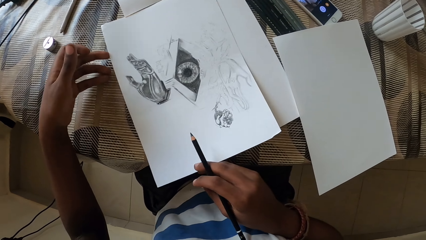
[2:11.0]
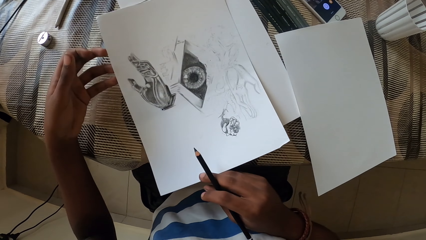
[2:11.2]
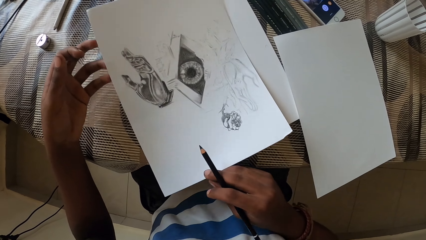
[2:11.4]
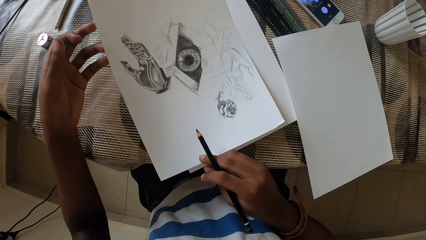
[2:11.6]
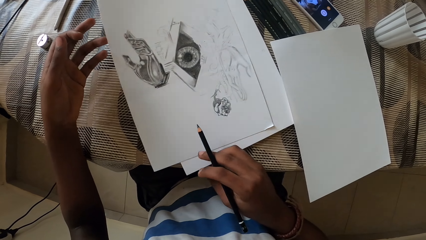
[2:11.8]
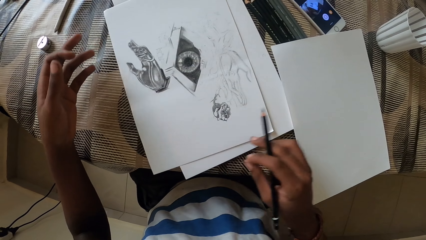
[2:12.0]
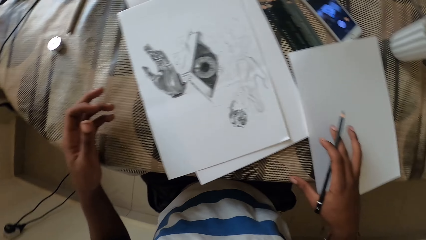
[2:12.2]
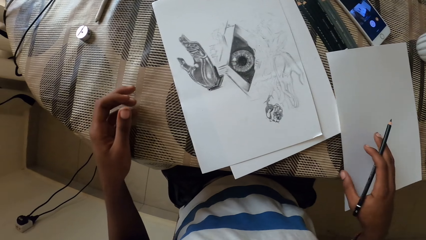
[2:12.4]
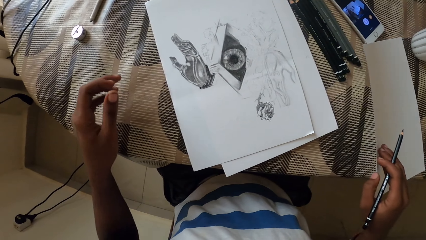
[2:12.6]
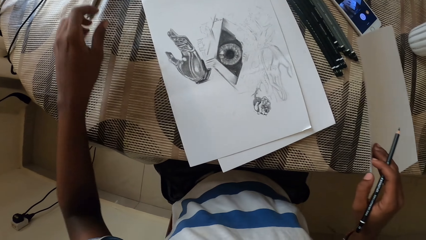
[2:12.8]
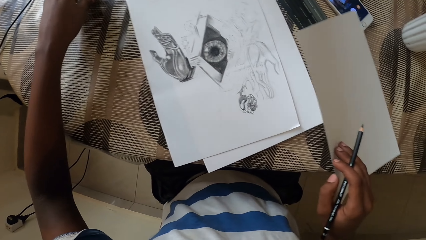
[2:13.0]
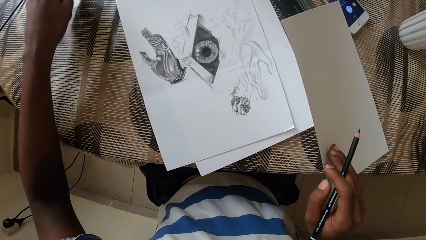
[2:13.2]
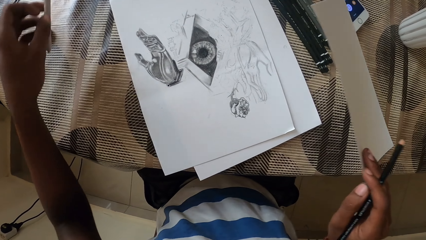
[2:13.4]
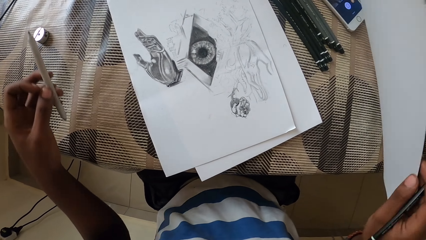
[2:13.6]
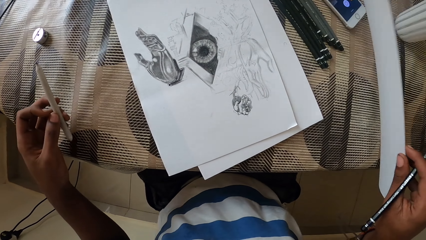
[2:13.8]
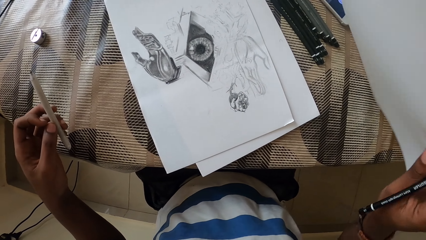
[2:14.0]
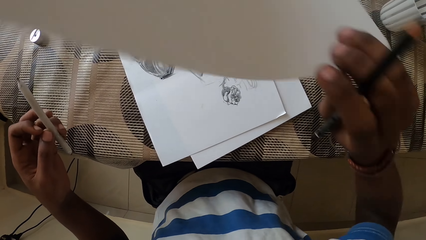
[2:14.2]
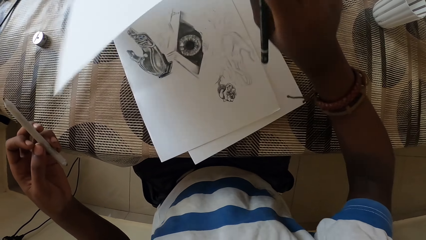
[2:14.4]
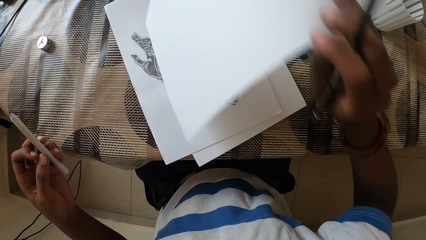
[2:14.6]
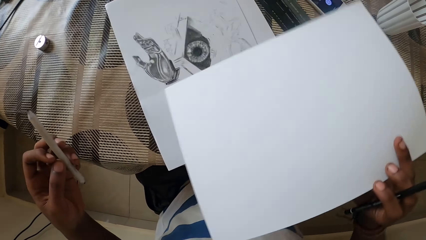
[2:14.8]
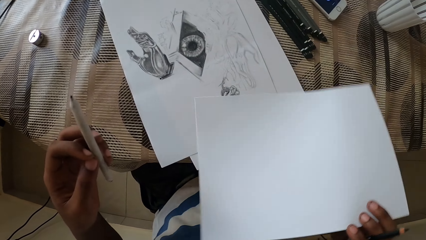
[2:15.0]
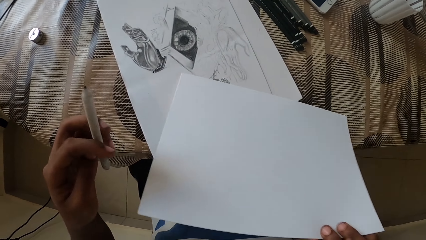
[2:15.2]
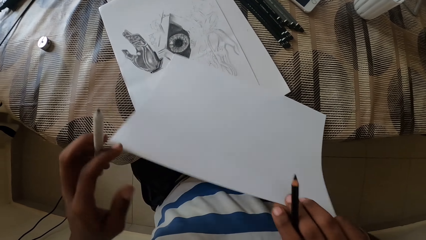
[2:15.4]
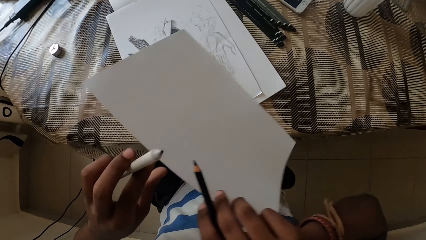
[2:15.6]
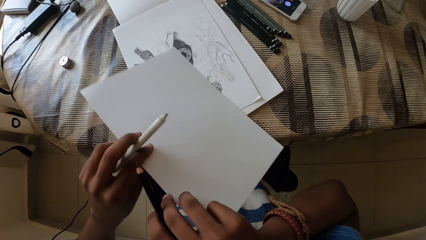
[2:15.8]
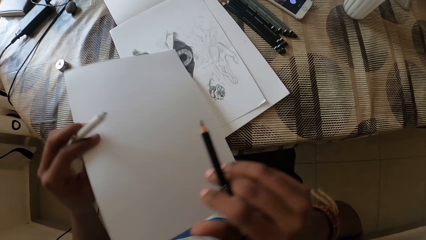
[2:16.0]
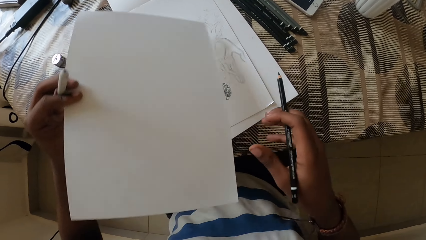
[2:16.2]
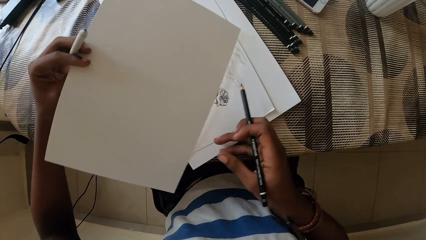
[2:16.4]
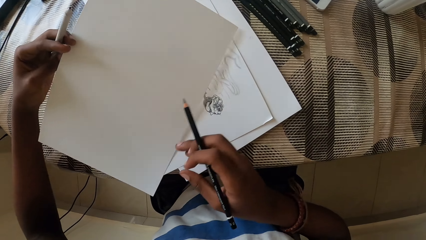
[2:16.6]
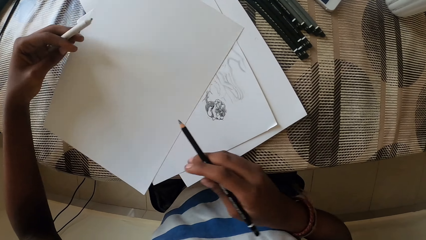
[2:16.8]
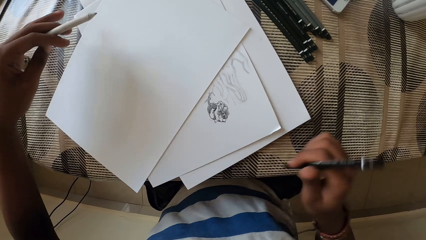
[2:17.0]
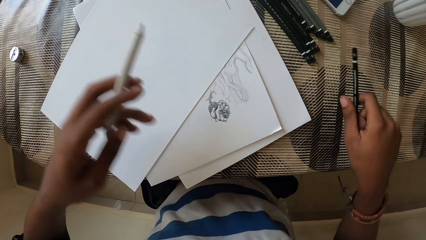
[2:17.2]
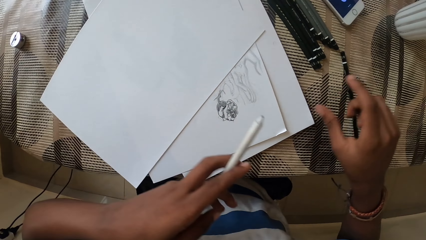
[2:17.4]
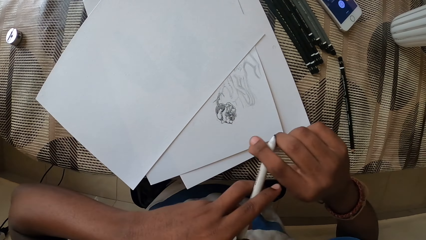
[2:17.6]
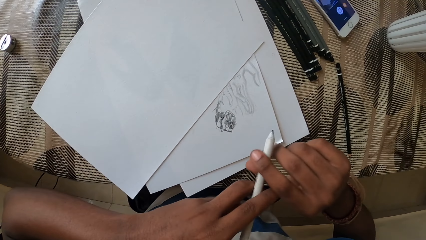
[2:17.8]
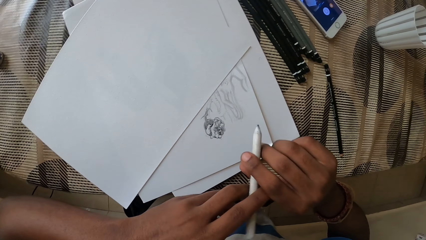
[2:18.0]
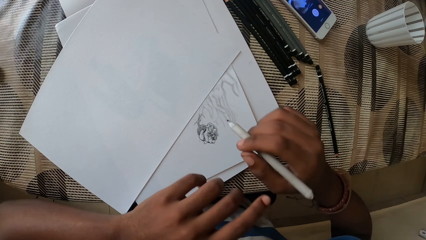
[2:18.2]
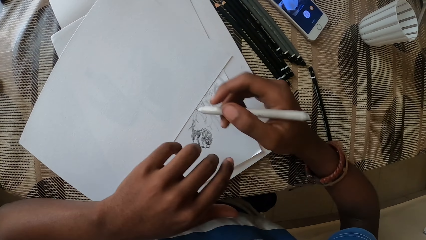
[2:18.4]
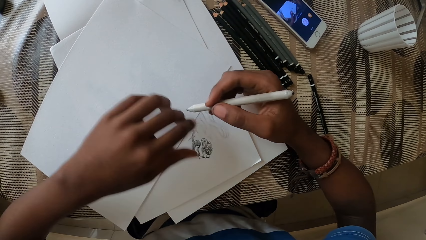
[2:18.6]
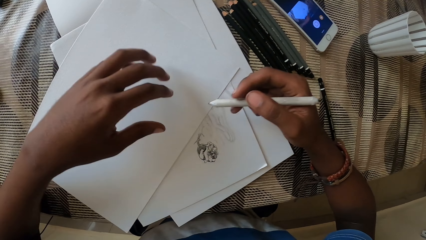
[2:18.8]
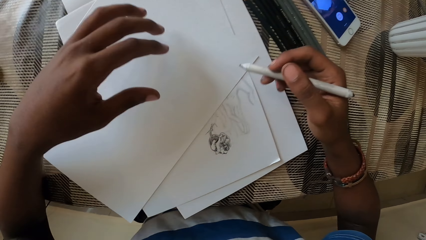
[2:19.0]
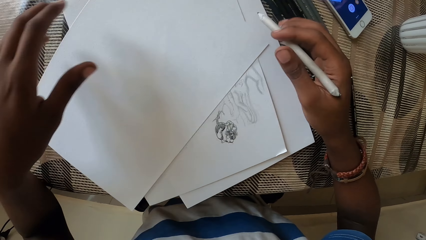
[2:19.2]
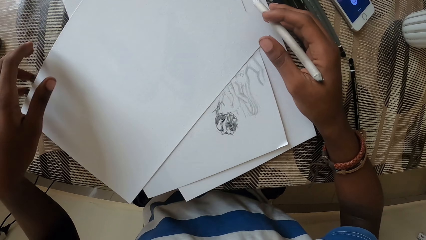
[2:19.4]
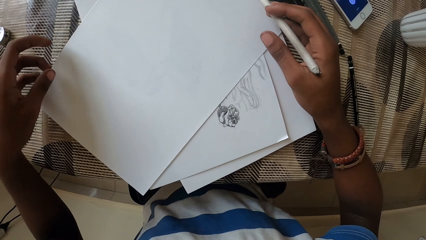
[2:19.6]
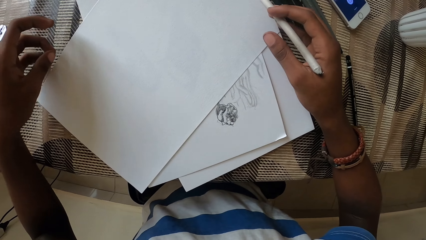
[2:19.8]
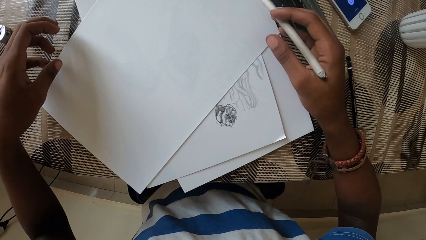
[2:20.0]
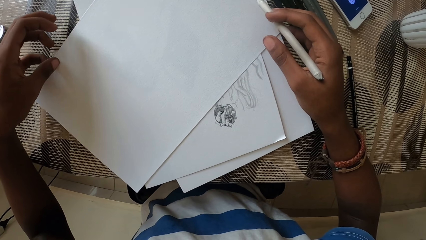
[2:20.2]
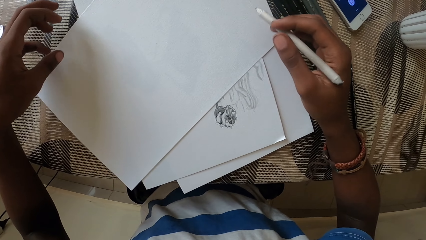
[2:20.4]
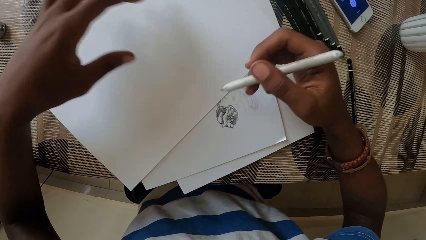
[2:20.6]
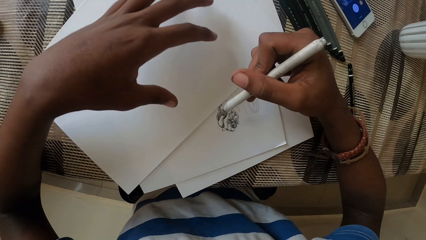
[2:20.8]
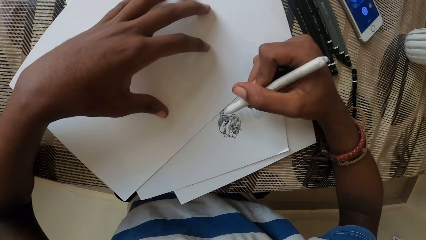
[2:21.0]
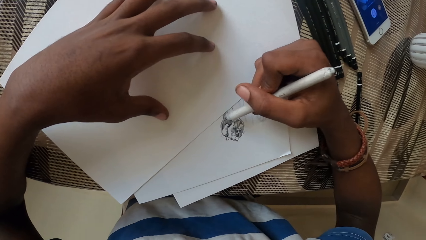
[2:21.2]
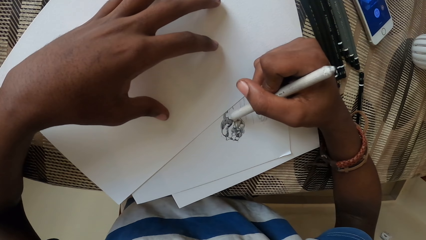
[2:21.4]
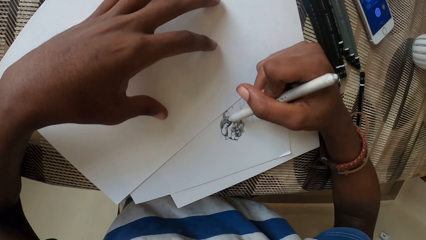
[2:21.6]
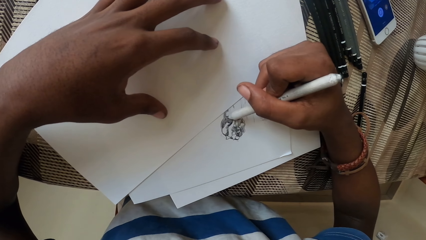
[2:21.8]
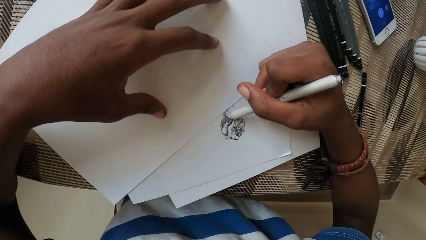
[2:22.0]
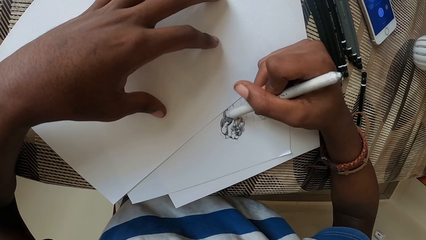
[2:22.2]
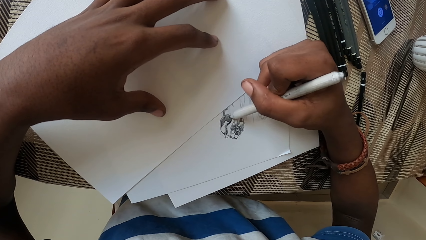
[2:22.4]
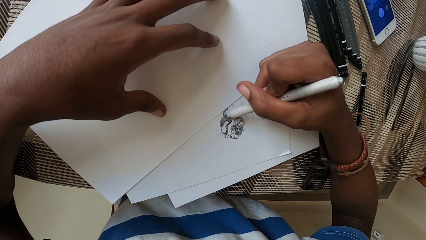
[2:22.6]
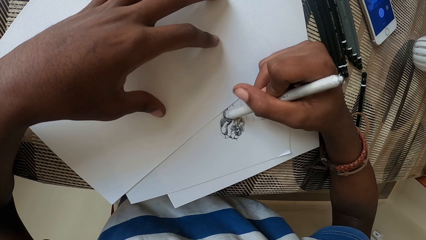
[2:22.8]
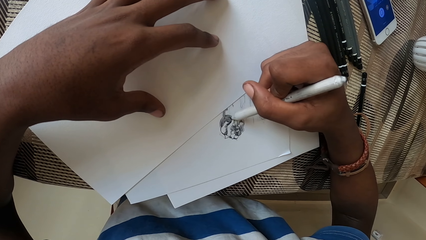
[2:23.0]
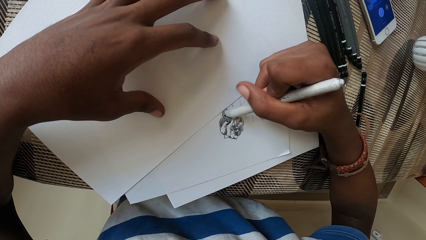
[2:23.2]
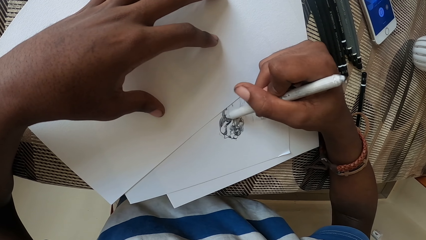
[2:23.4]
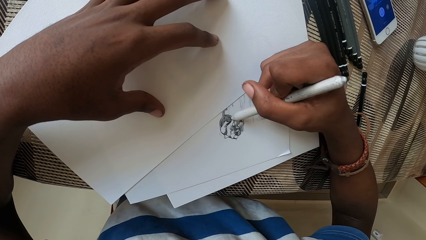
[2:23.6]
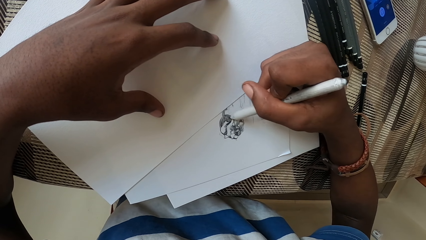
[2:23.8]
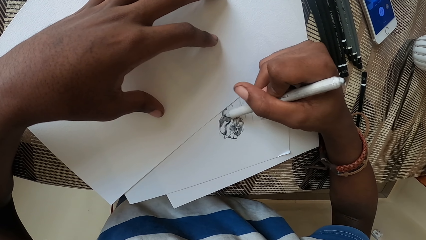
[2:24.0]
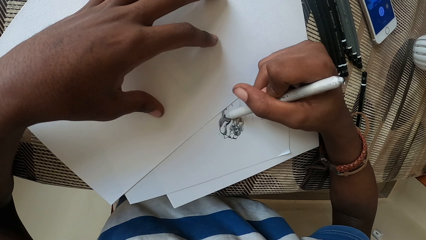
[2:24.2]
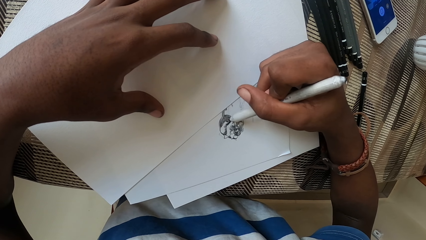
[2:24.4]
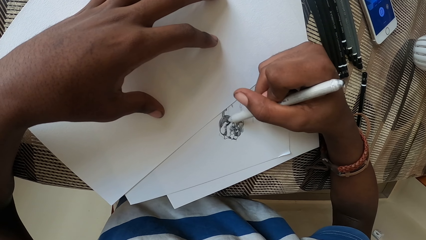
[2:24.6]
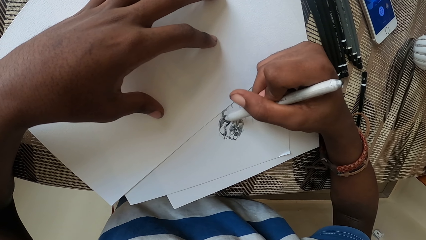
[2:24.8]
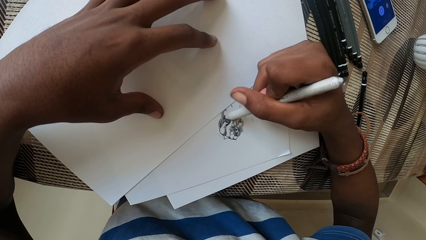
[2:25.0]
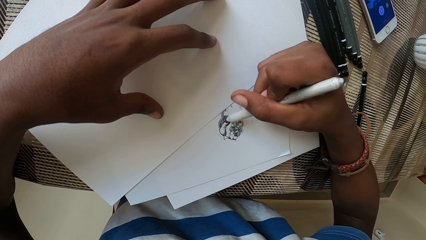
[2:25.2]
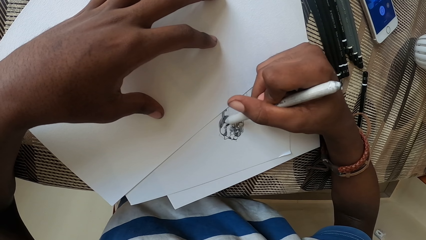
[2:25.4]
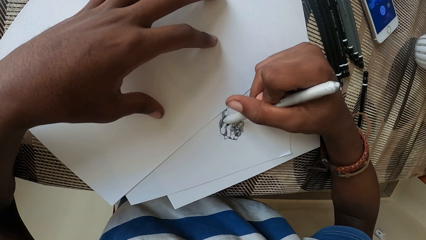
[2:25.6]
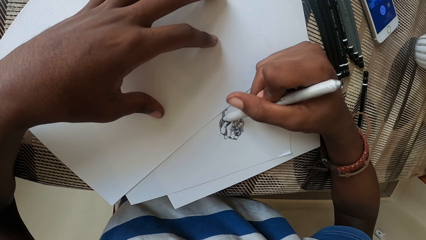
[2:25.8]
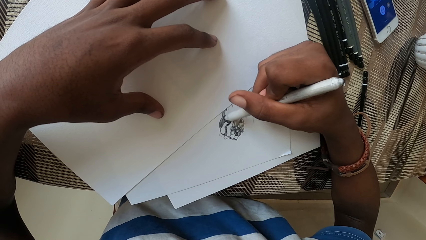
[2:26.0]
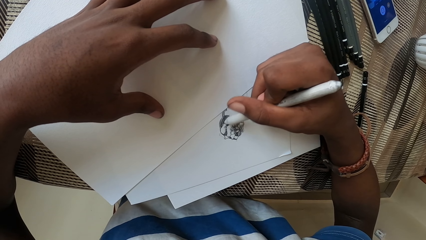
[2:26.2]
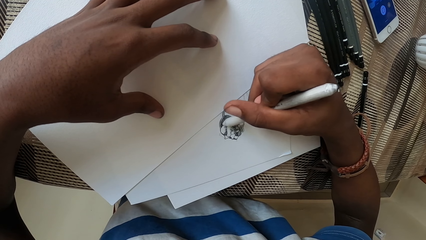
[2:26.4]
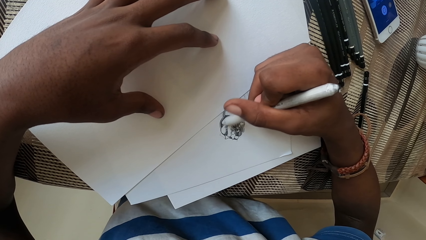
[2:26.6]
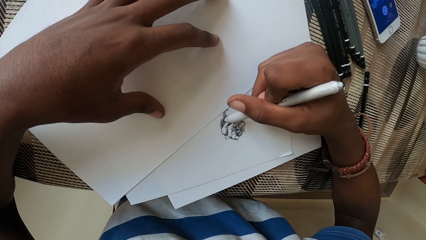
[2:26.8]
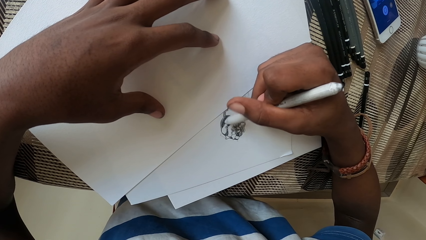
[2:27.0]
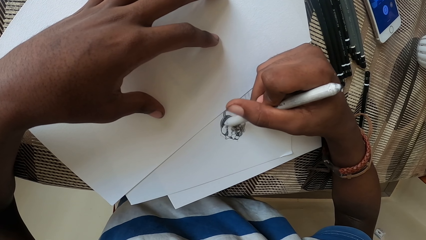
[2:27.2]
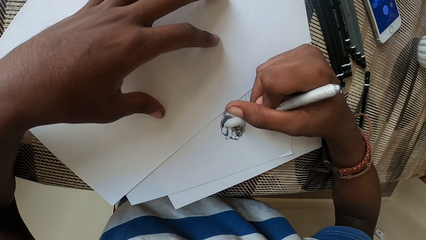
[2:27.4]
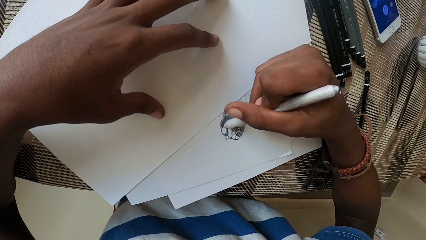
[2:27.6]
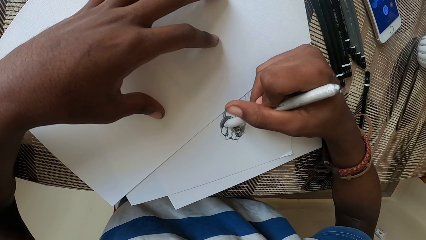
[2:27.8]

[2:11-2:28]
The camera wearer picks up the paper. They pick up the pen. They touch the pen. They put the paper on the drawing paper. They put the pencil down. They touch the book. They draw on the drawing paper.
